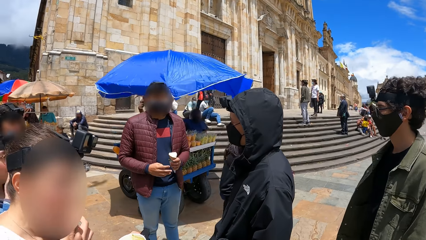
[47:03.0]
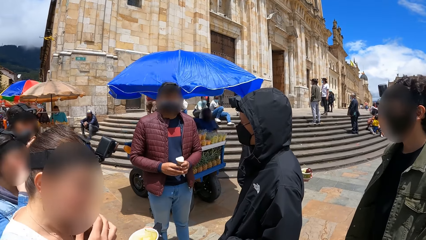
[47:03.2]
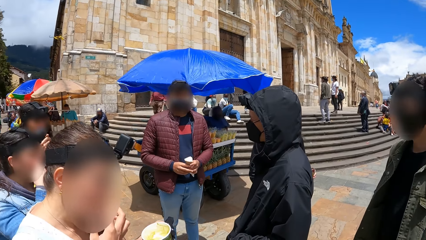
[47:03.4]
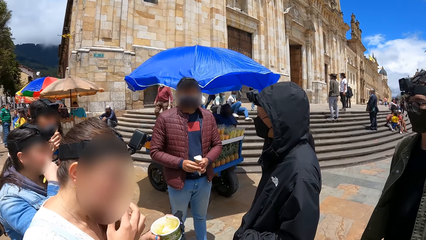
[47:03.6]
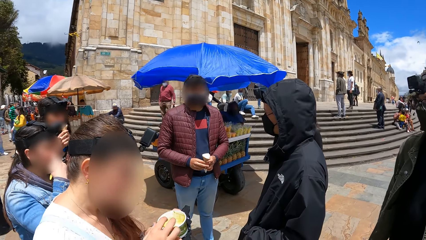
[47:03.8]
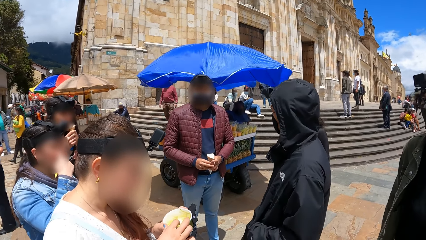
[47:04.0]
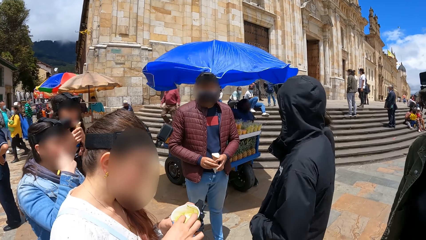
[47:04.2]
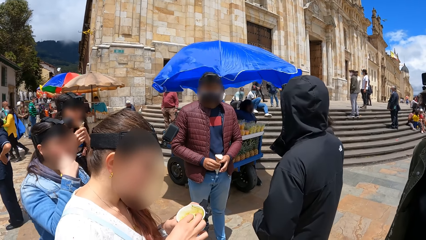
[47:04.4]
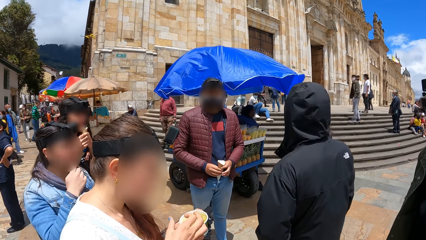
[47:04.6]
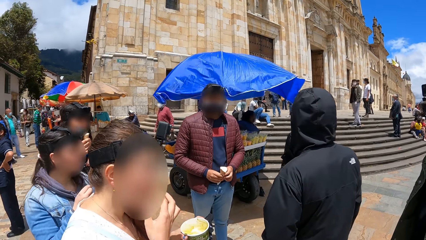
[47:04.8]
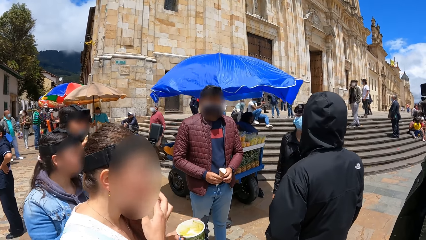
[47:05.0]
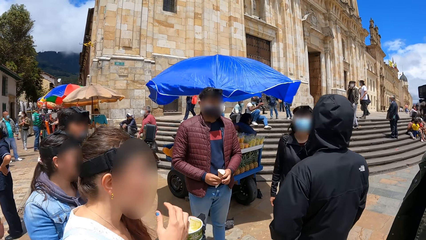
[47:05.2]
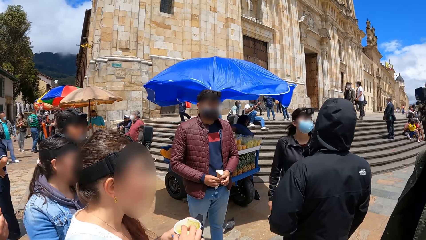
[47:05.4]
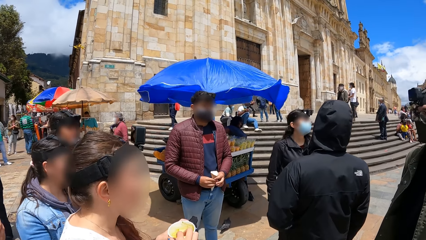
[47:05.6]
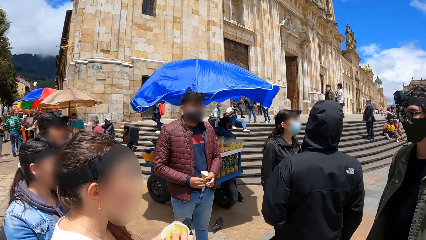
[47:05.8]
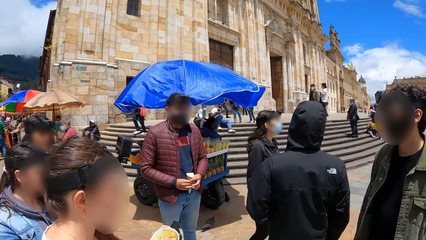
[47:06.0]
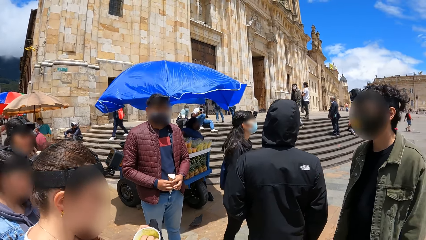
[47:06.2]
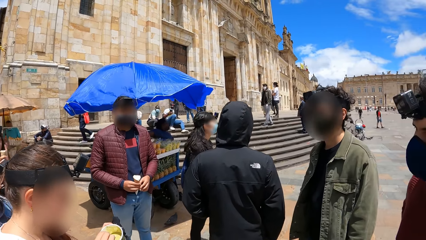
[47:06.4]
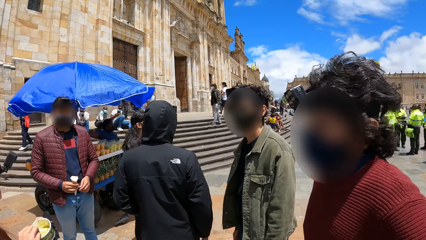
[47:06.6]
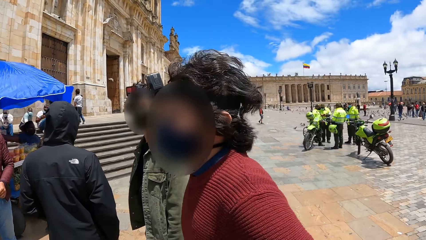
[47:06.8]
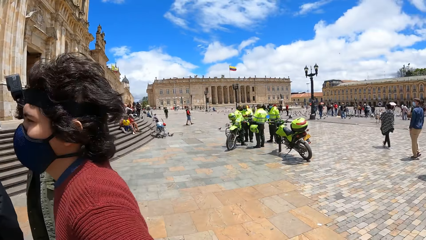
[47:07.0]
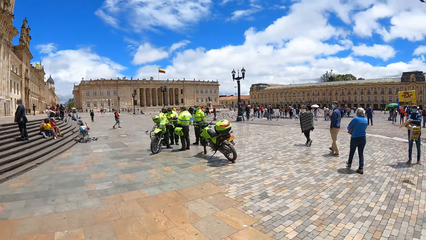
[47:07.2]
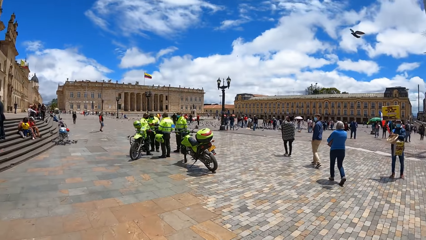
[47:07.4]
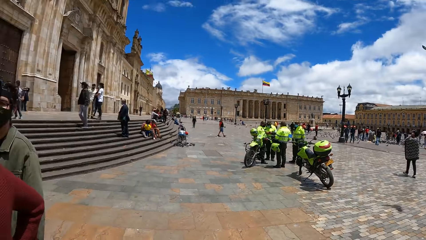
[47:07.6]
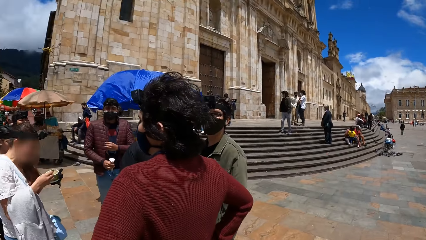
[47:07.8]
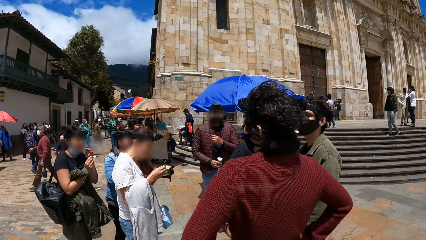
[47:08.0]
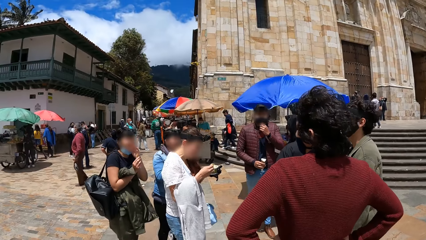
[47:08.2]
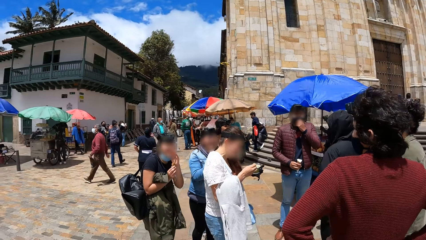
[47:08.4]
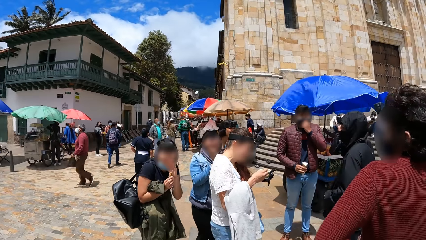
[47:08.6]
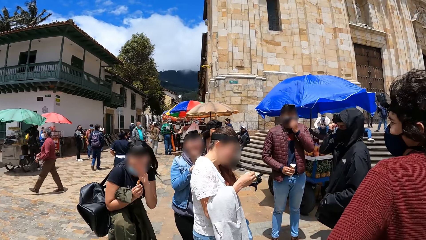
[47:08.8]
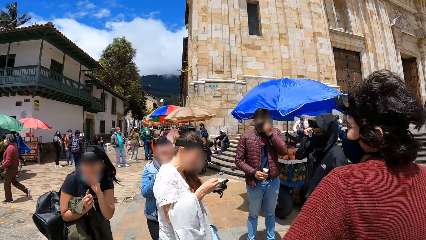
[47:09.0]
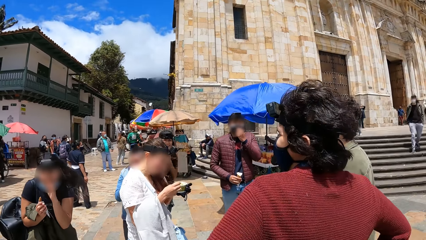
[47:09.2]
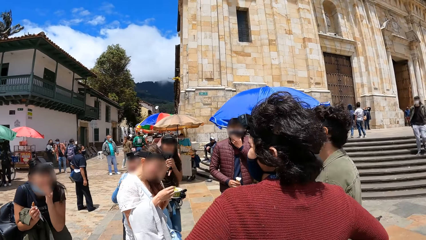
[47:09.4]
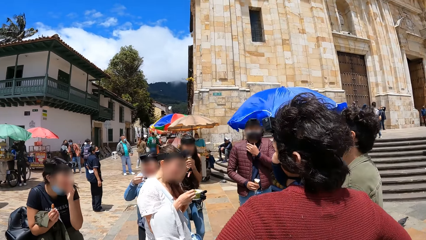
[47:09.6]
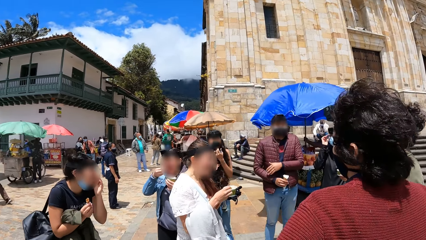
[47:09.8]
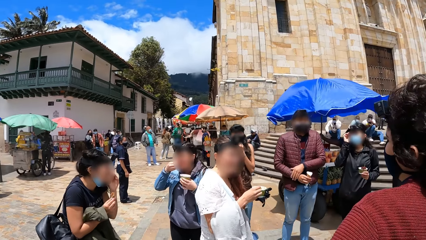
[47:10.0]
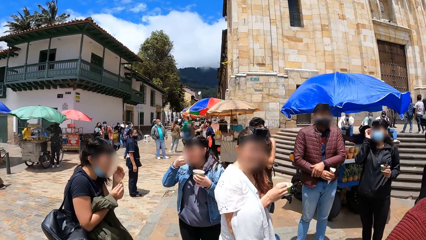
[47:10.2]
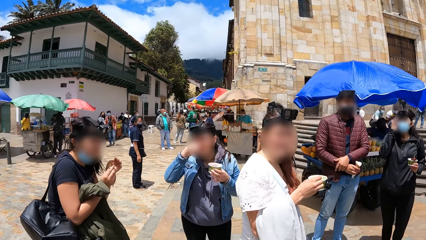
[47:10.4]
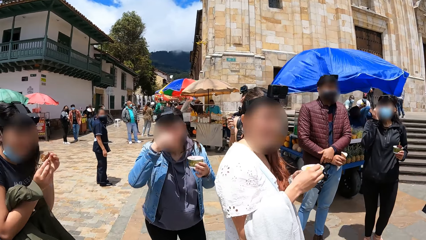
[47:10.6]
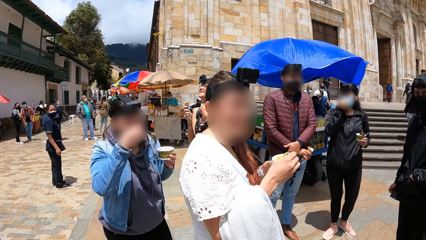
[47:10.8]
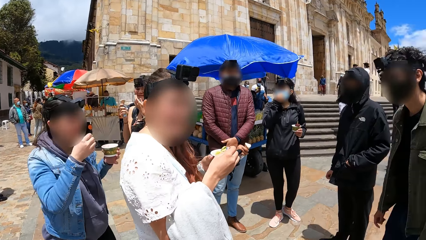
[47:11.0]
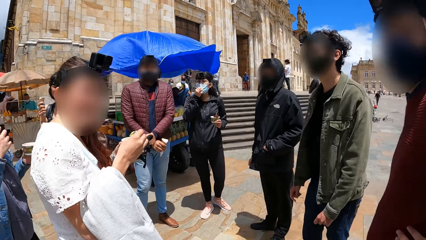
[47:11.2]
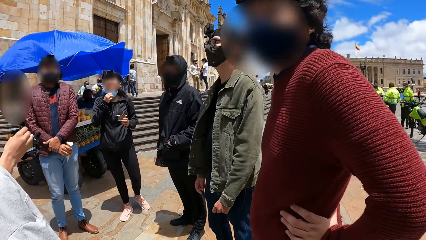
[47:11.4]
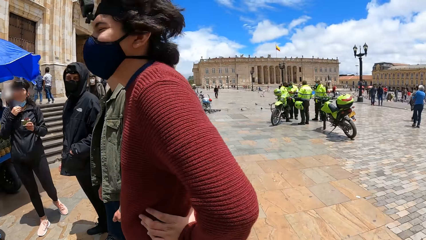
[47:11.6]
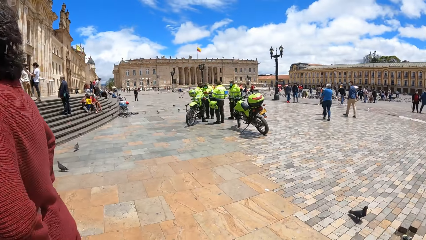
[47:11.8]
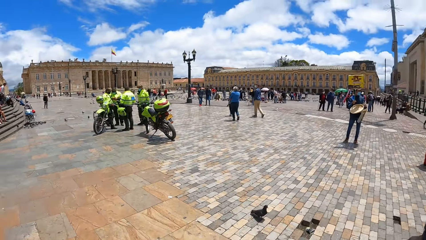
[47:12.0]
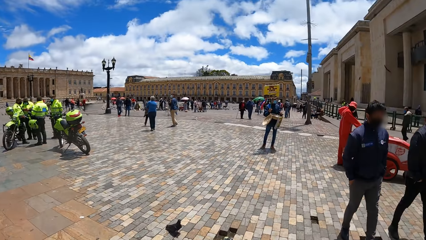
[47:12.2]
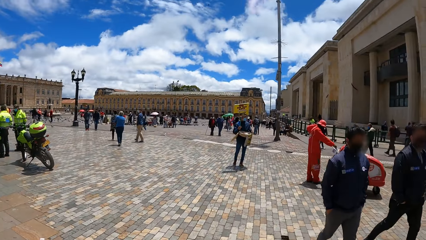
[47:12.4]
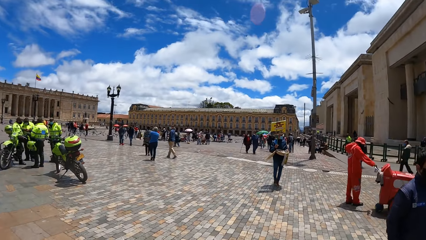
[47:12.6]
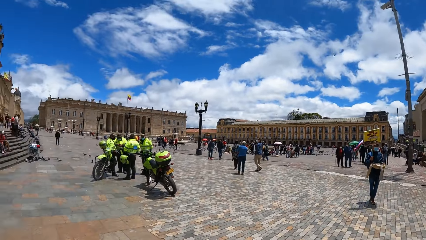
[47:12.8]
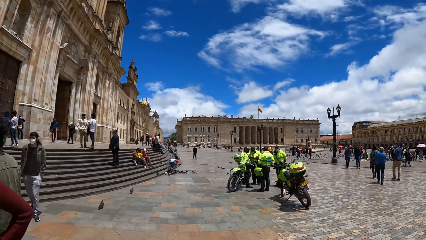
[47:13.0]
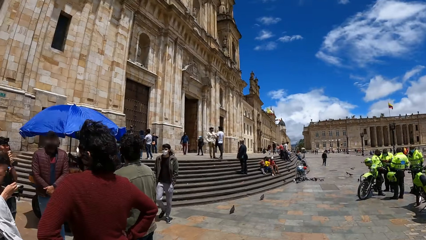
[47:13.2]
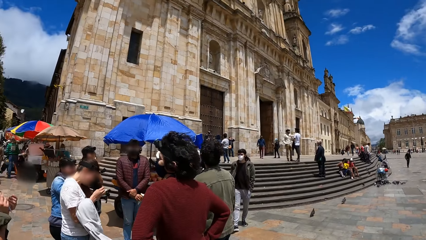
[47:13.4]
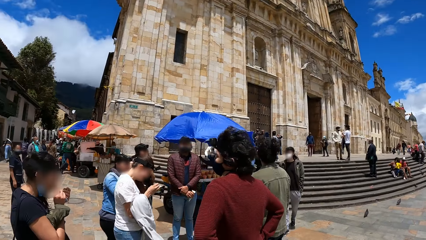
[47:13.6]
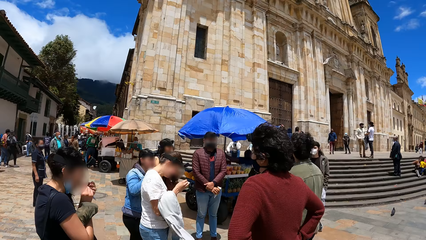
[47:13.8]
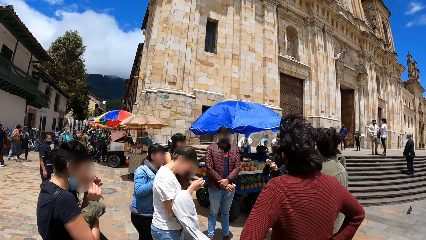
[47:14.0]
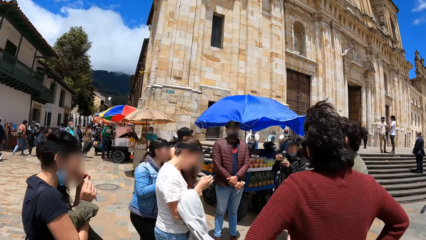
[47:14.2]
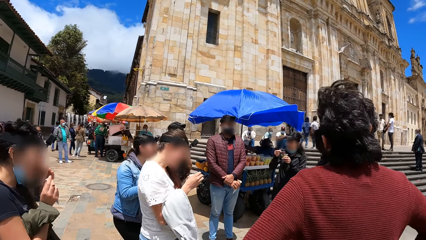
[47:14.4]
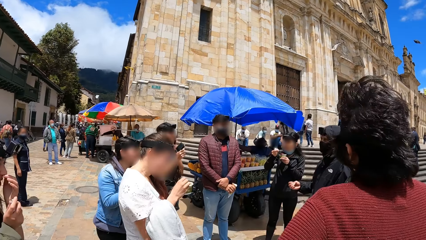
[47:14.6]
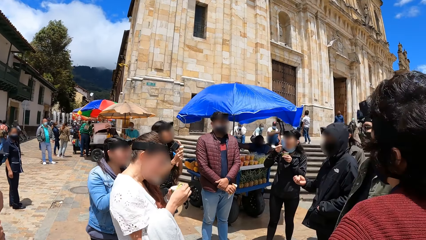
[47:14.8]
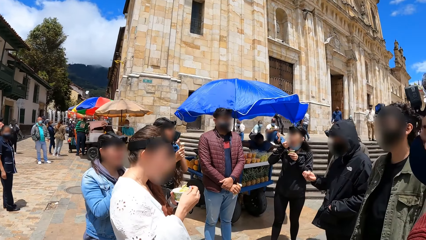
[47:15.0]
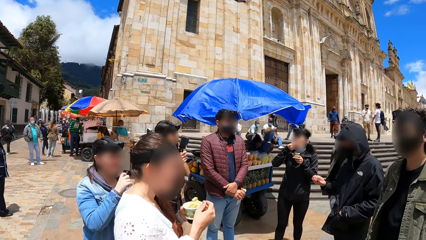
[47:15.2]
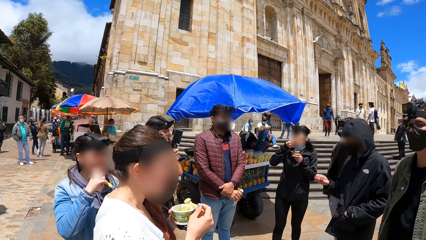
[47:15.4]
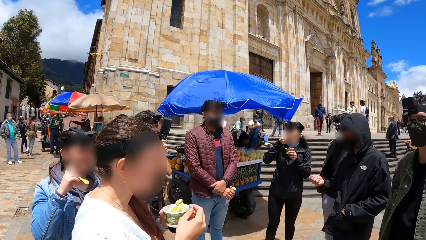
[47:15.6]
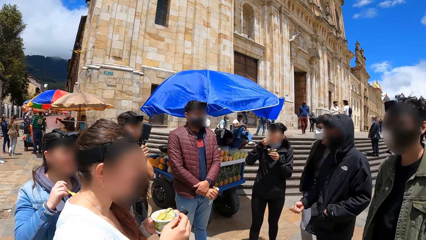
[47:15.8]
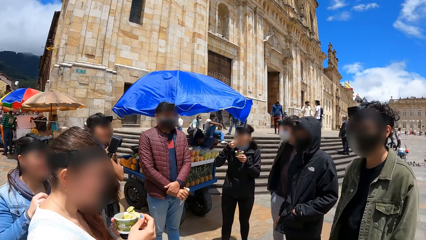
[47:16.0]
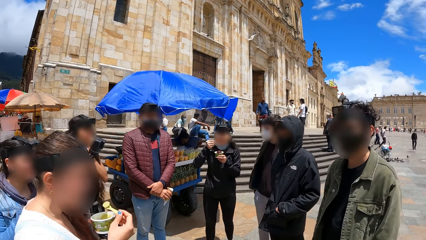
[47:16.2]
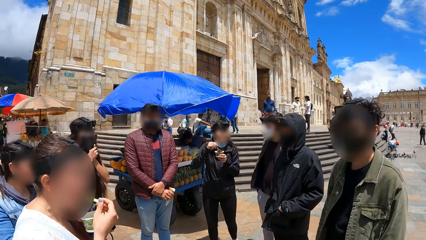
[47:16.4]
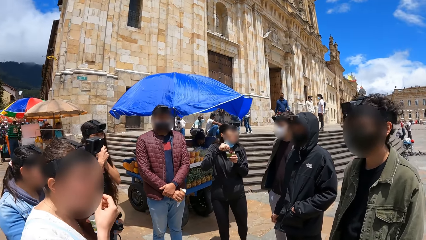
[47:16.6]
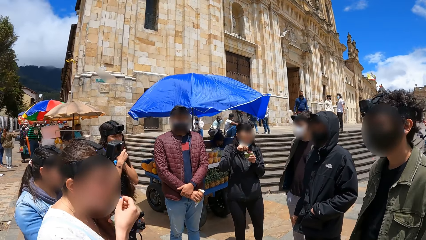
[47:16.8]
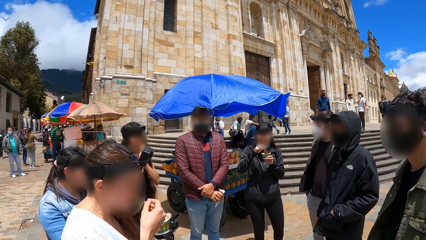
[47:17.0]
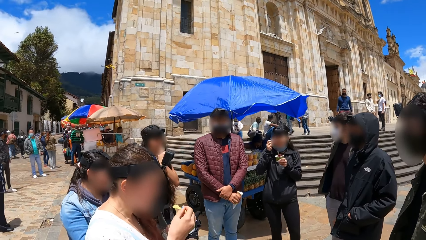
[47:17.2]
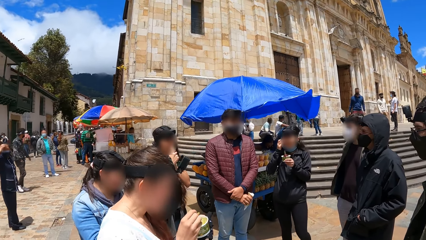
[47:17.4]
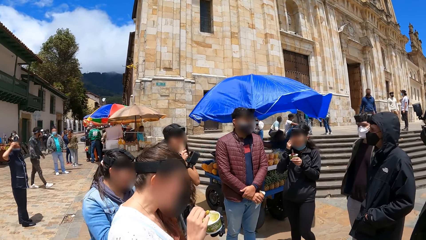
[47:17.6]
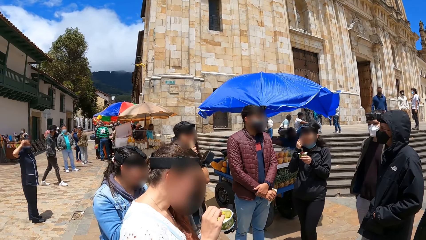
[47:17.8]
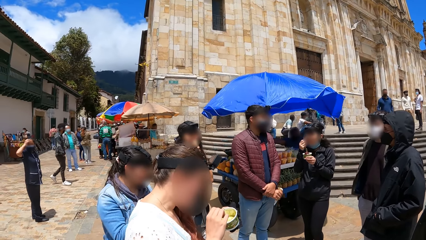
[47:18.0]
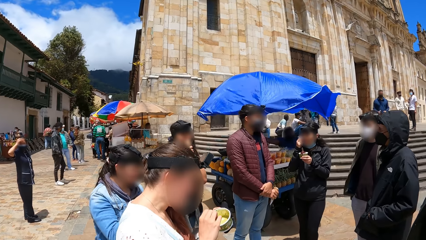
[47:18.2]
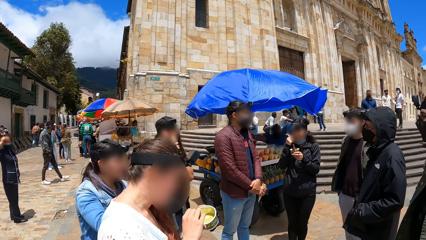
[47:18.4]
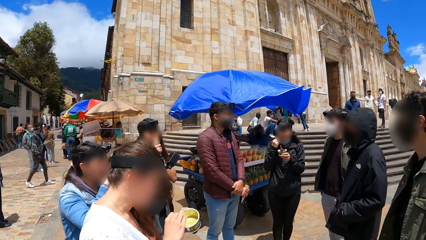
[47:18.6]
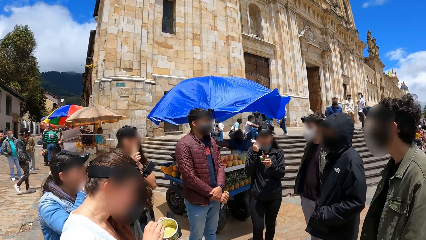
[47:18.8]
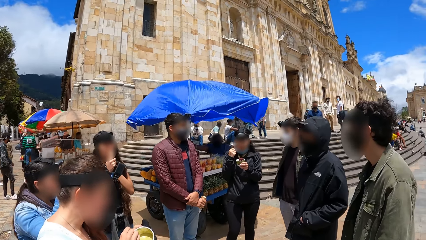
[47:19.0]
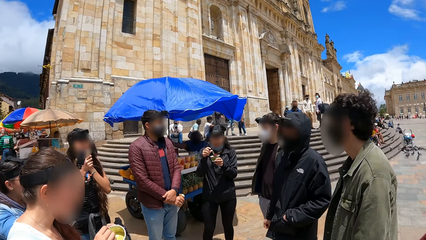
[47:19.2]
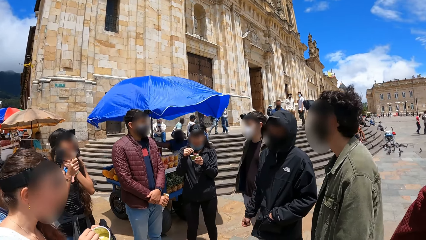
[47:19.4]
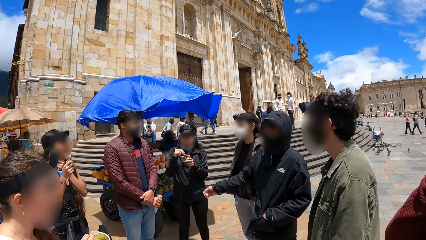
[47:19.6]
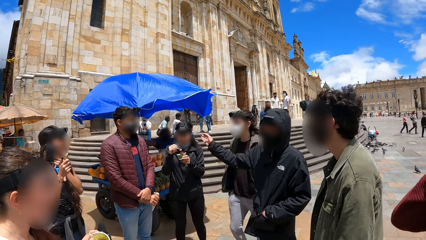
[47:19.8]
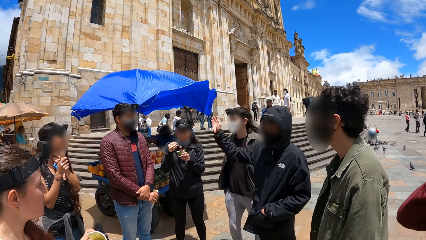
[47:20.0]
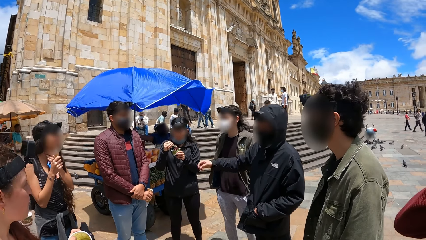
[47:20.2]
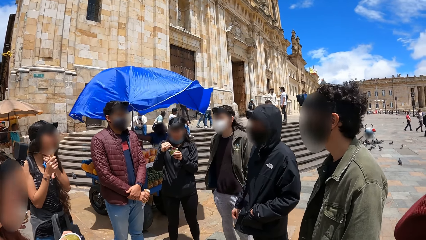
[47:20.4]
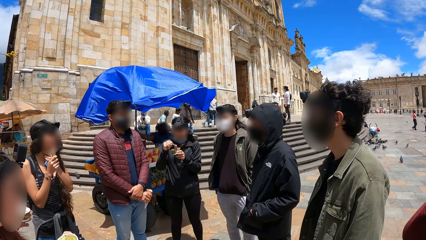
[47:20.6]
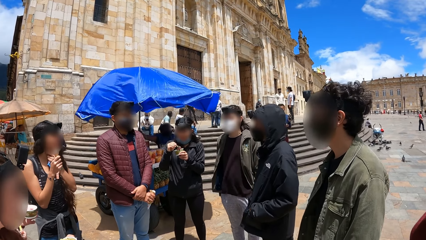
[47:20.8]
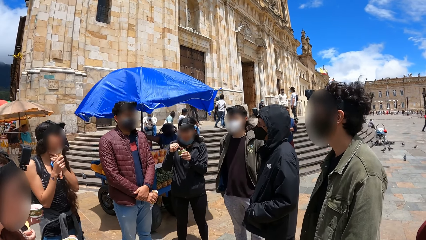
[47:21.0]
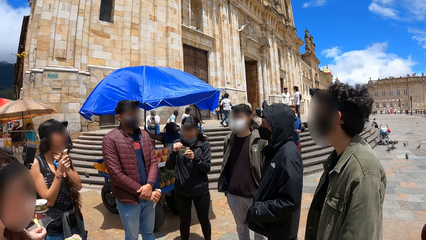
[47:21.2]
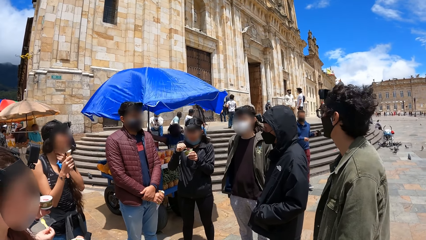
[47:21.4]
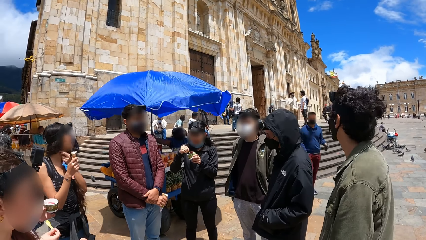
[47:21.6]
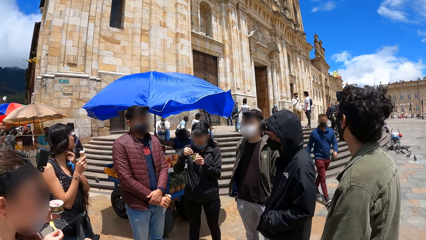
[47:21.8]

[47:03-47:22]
A woman puts her right hand in her mouth. A man holds the ice cream cone with both hands. The woman picks some ice cream from the ice cream container in her left hand with her right hand. The woman licks the ice cream on her right hand. The camera wearer looks around. Another woman covers her mouth with her left hand. The man adjusts his face mask with his left hand. A third woman puts a spoon of ice cream in her mouth with her right hand. The man places his left hand on his right hand. The first woman scoops some ice cream from the ice cream container in her left hand with the spoon in her right hand. A fourth woman puts a spoon of ice cream in her mouth with her right hand. The first woman puts the spoon of ice cream in her mouth with her right hand. The camera wearer looks at the people in the group. The fourth woman scratches her face with her right hand. Another man gesticulates with his right hand. The fourth woman scoops some ice cream from the ice cream container in her left hand with the spoon in her right hand.
